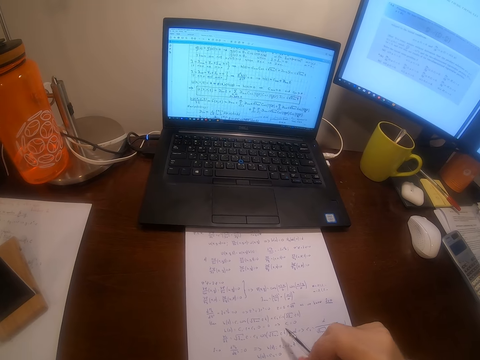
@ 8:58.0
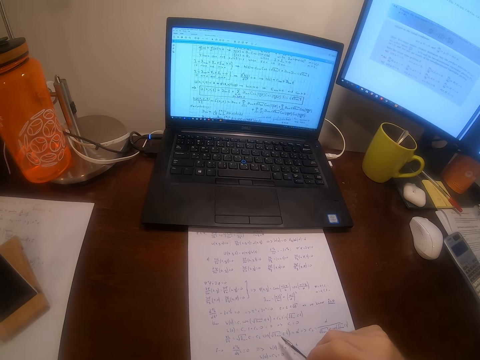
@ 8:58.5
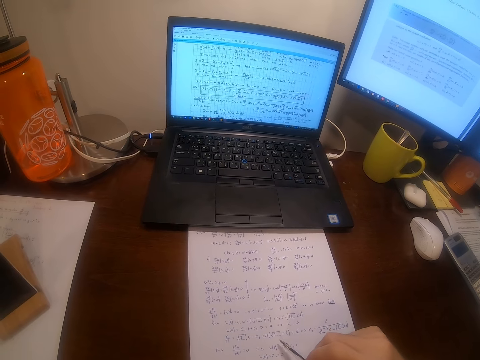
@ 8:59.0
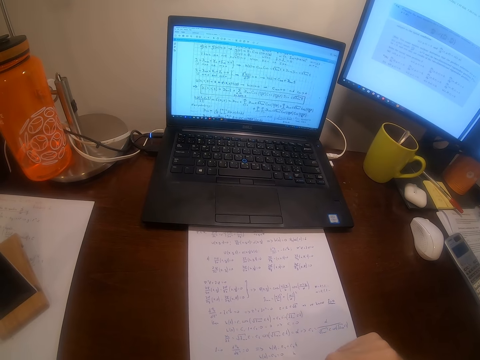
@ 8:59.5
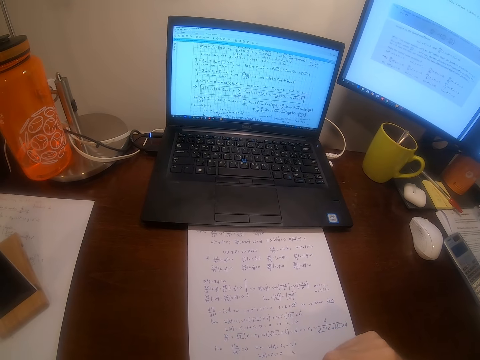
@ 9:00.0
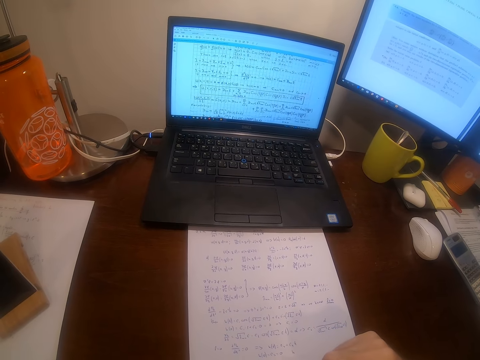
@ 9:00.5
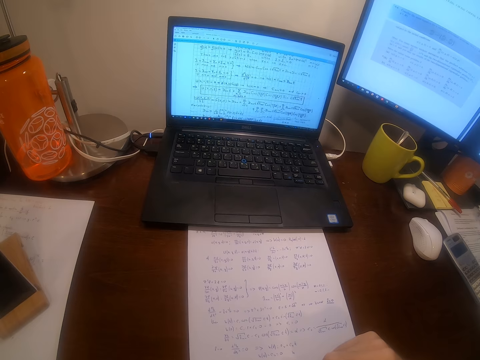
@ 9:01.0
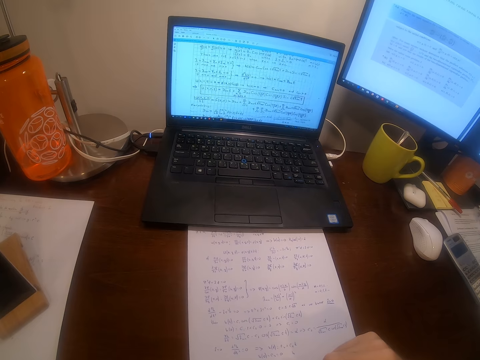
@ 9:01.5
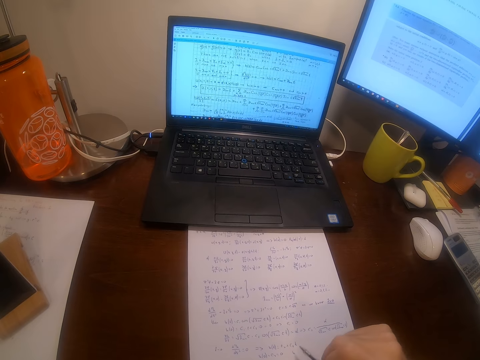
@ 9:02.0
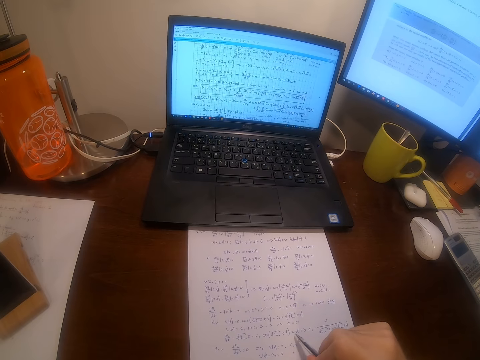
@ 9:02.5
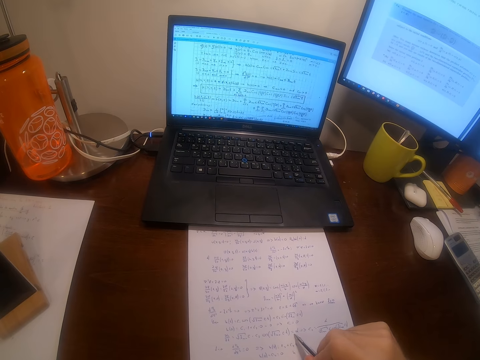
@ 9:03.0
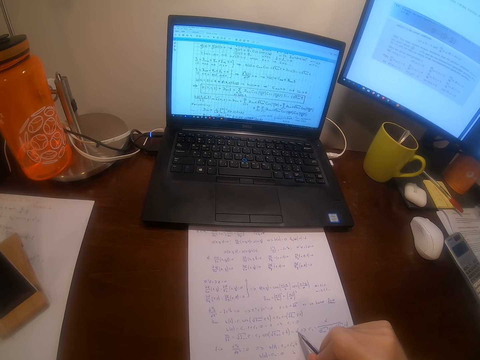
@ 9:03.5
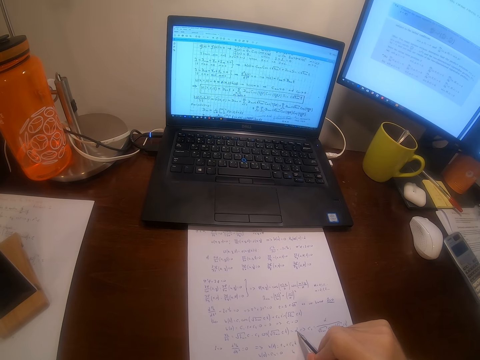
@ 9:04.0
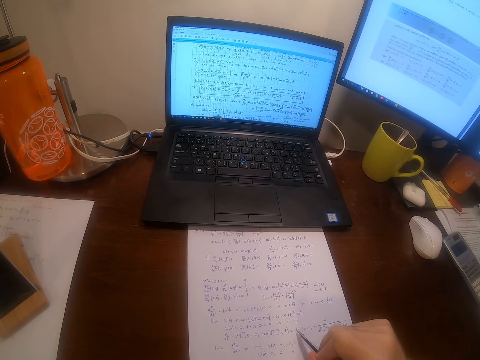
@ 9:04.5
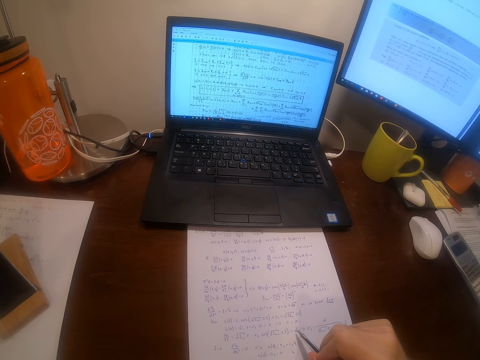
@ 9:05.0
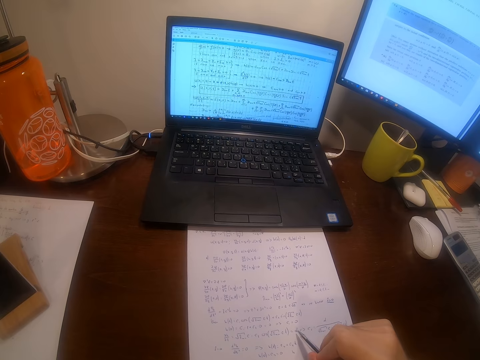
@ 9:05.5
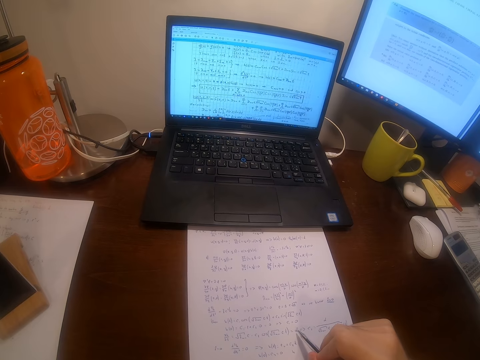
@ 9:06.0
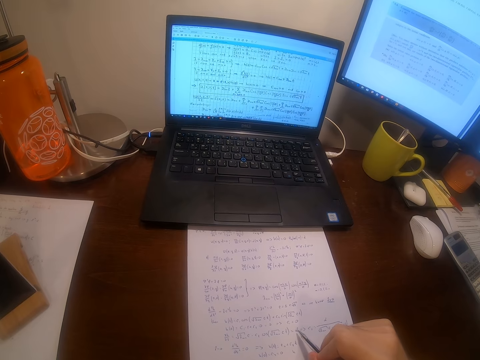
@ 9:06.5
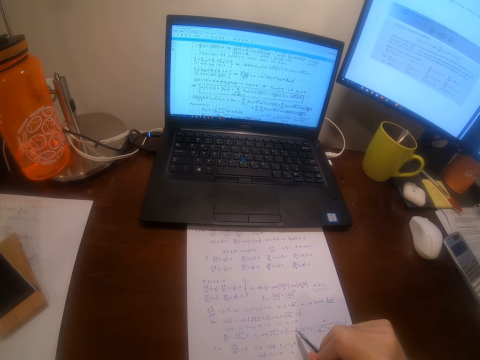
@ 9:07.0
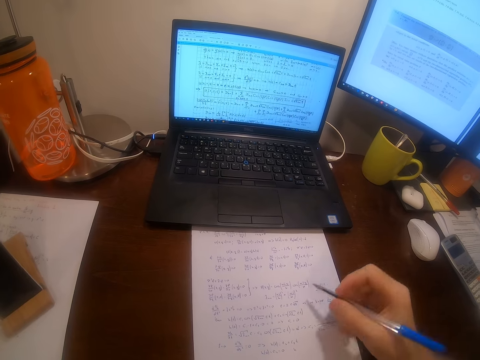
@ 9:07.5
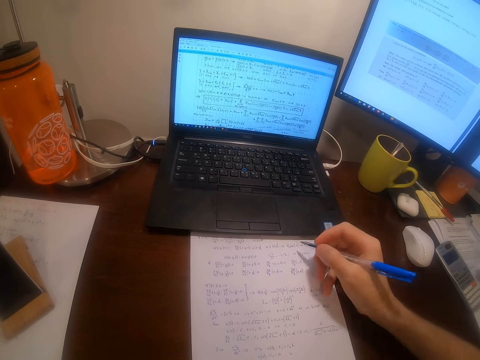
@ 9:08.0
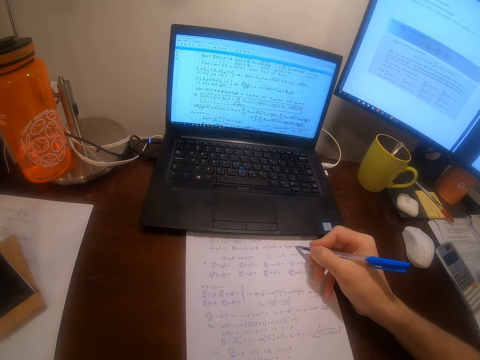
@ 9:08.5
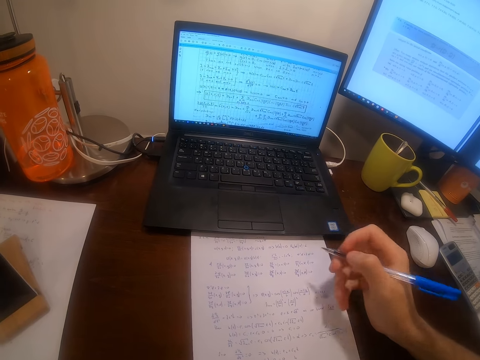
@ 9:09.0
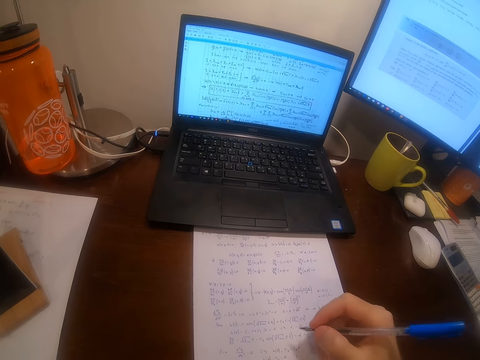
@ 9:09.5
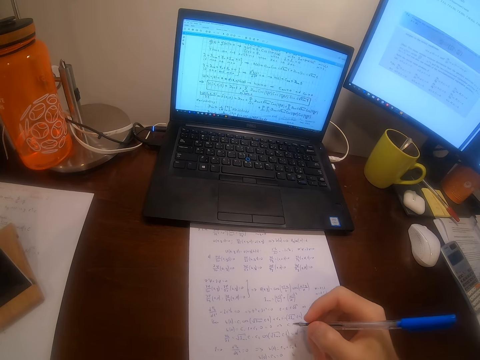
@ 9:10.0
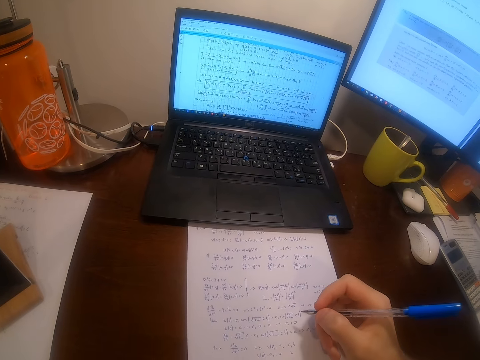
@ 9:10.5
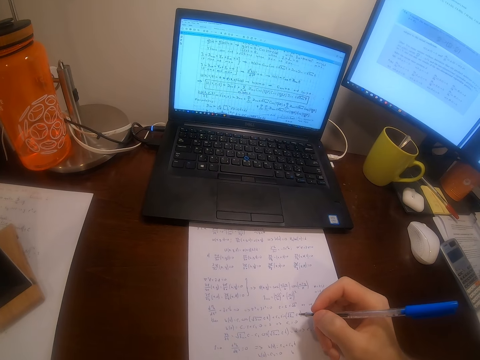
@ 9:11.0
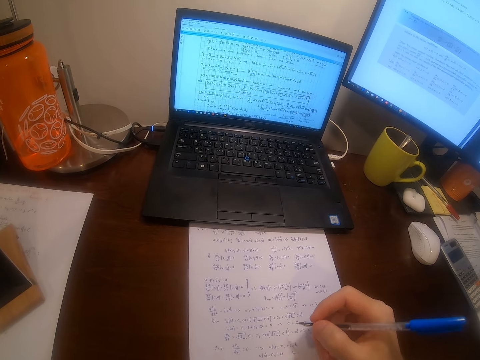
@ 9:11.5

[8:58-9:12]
The camera wearer points on the paper with a pen. They turn the pen towards the paper. They point on the paper with the pen. They withdraw the hand from one side of the paper to the other side. They withdraw the hand to the other side of the paper.

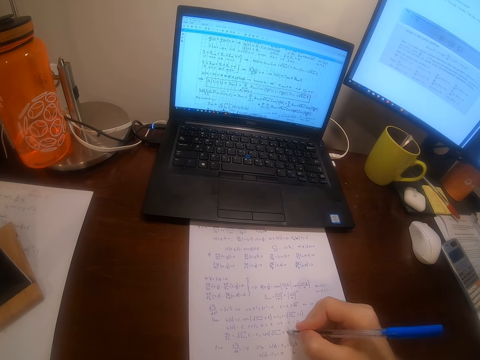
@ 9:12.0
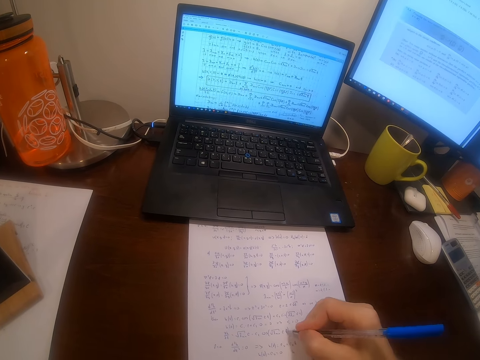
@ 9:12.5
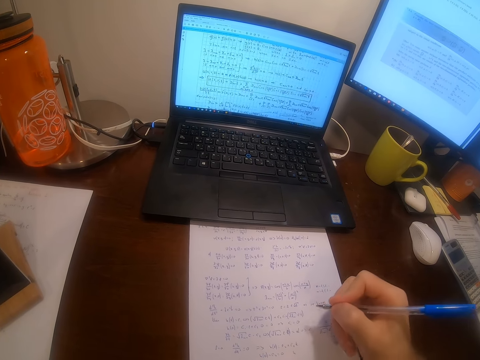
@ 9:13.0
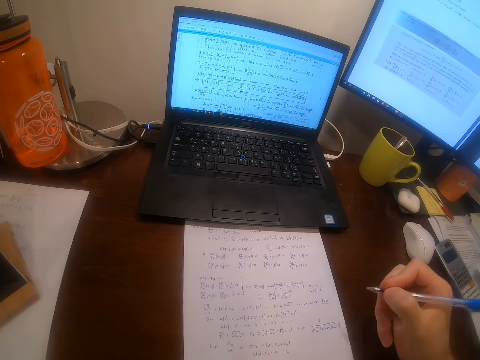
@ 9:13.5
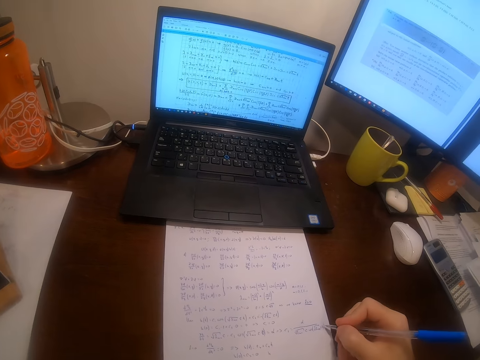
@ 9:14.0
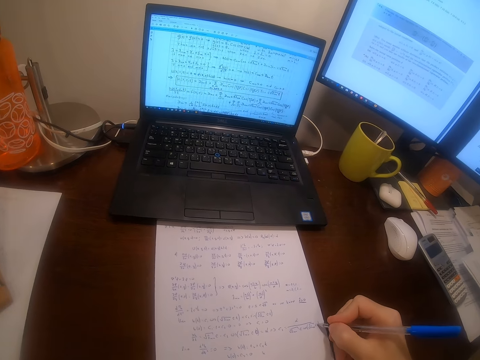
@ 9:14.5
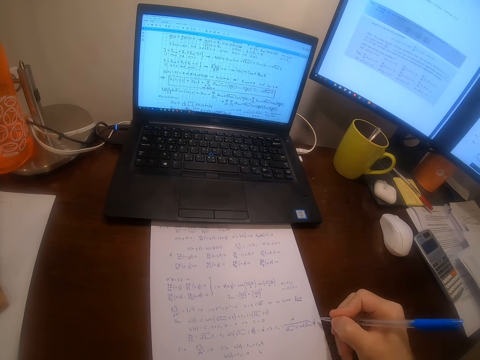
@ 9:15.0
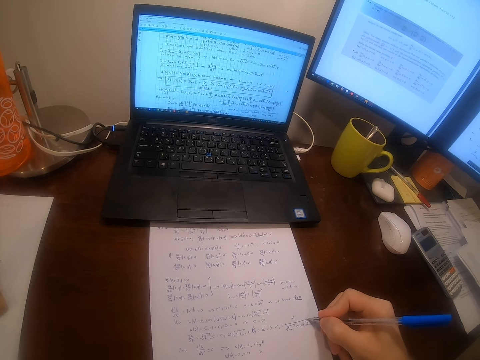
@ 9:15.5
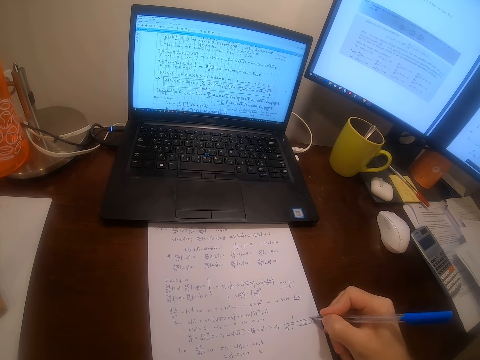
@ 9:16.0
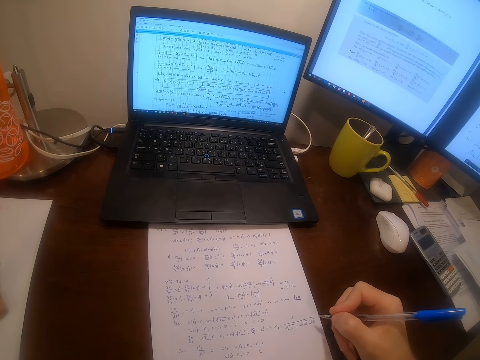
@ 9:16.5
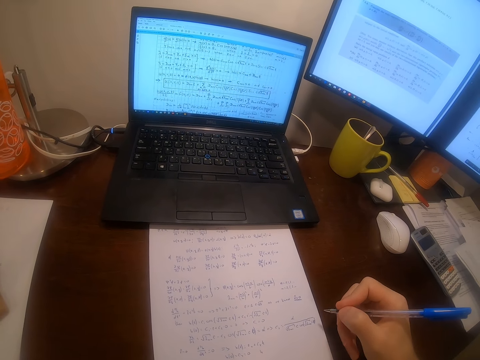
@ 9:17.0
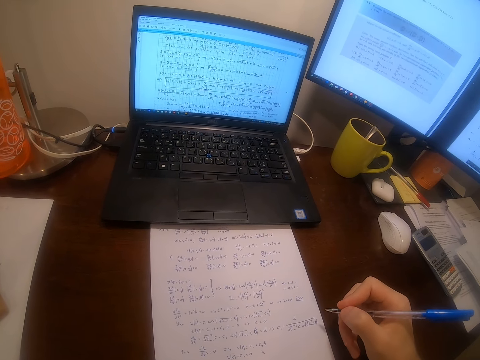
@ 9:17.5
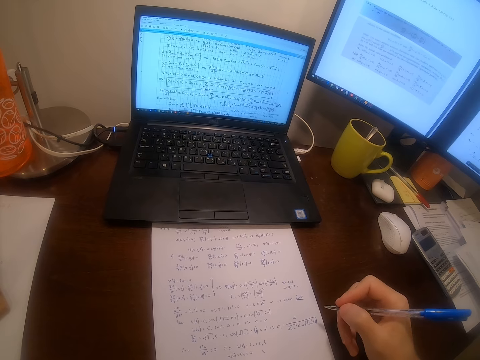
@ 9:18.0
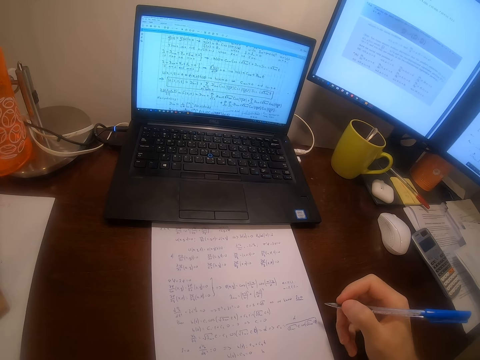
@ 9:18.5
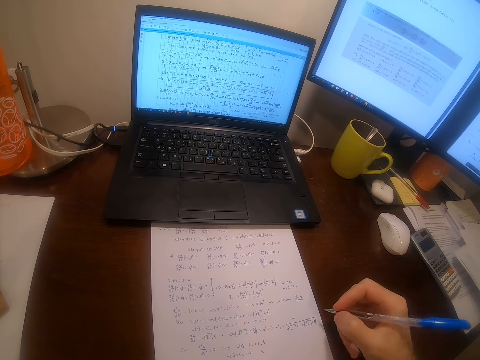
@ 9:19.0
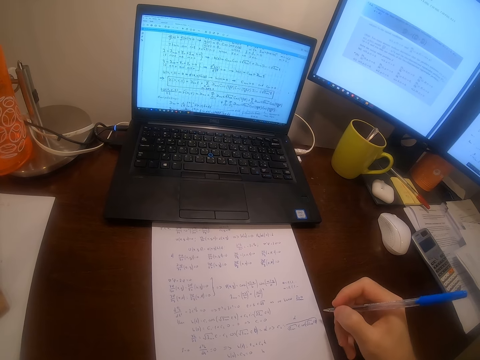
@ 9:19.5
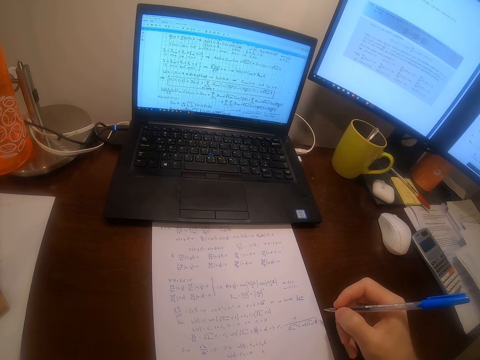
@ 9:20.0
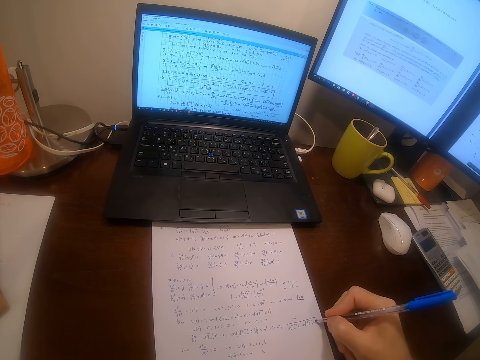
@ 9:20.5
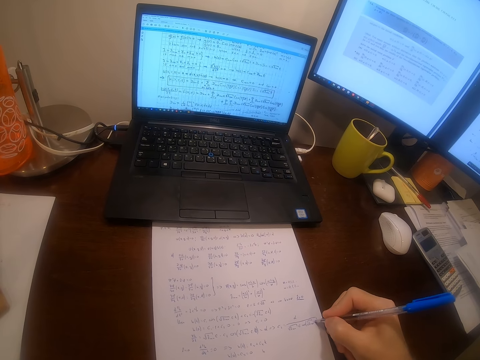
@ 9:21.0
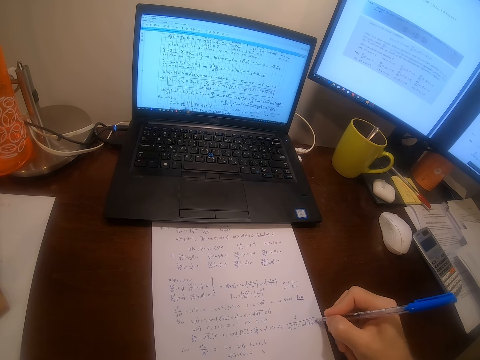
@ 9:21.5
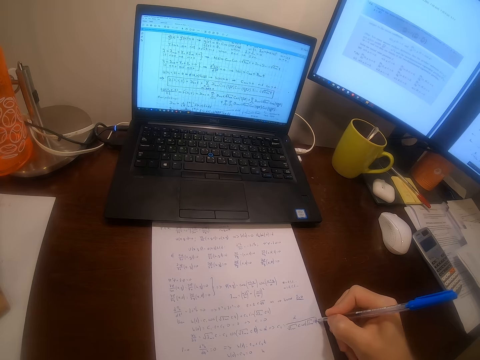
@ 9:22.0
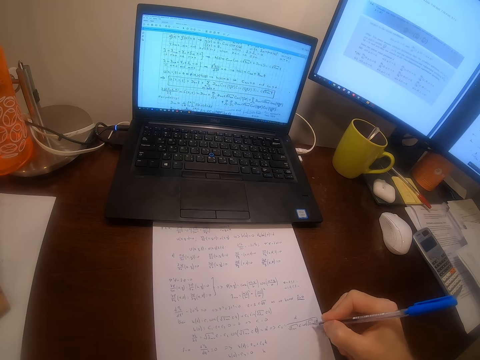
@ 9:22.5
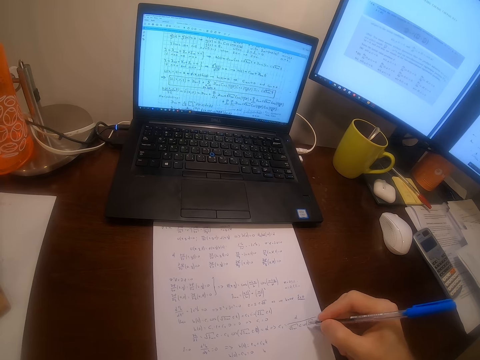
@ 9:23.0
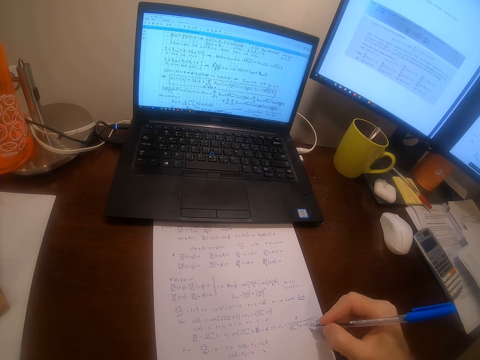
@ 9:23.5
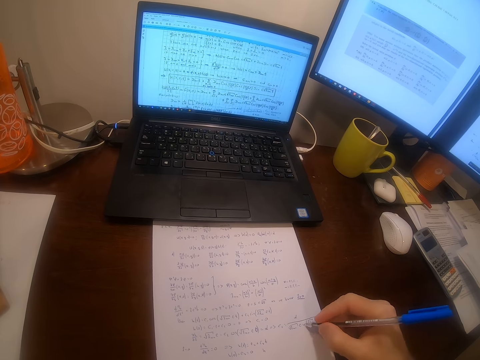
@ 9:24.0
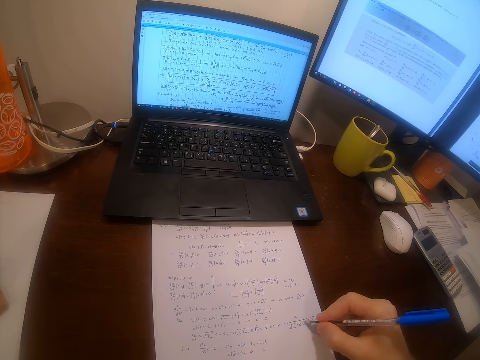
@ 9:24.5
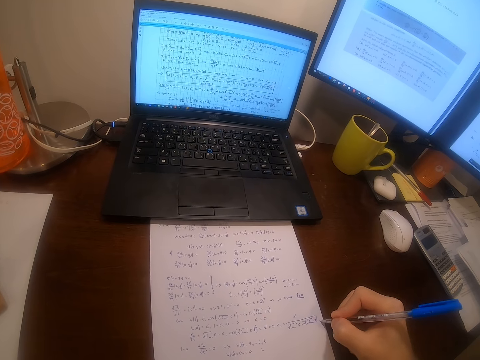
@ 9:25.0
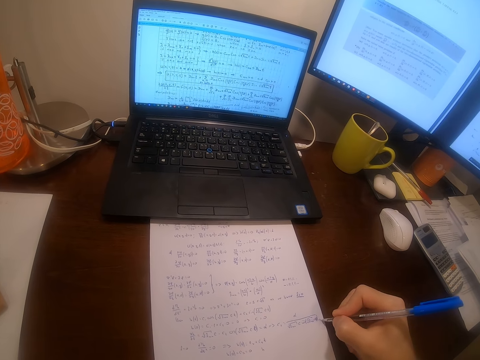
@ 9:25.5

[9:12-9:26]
The camera wearer writes on the piece of paper with the pen. They withdraw the hand from the paper, return the hand to the paper and write on the paper. They write on the paper again. They withdraw the hand from the paper. They return the hand towards the paper. They write on the paper.
